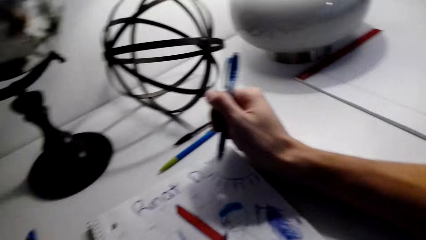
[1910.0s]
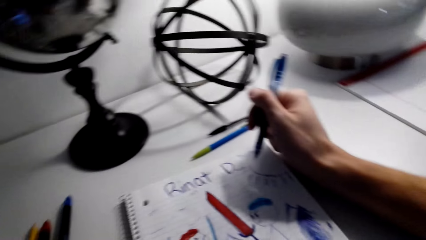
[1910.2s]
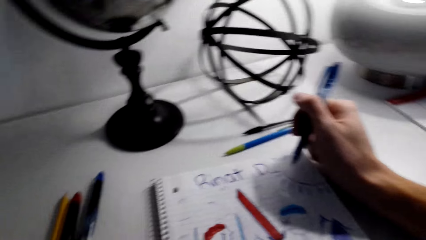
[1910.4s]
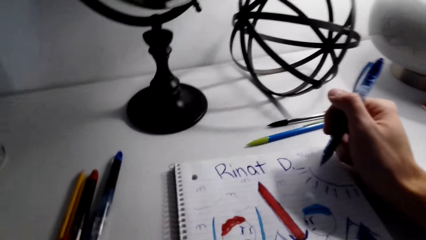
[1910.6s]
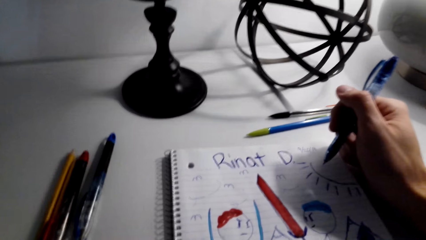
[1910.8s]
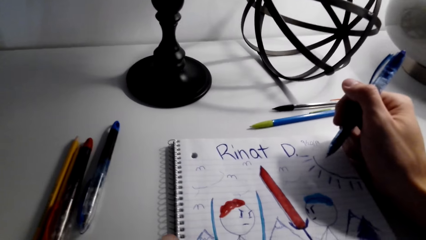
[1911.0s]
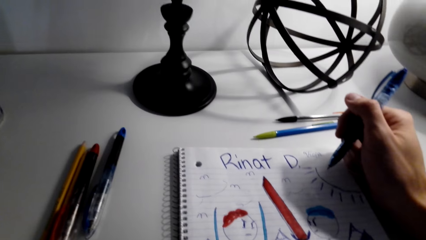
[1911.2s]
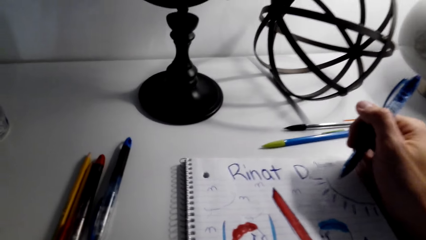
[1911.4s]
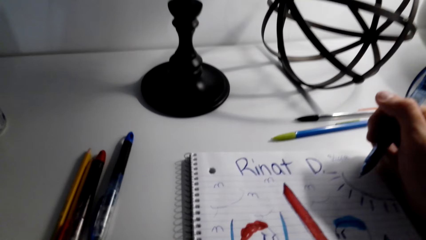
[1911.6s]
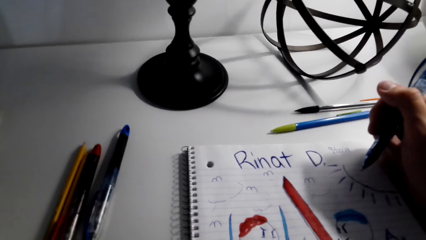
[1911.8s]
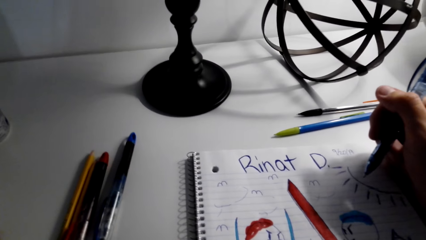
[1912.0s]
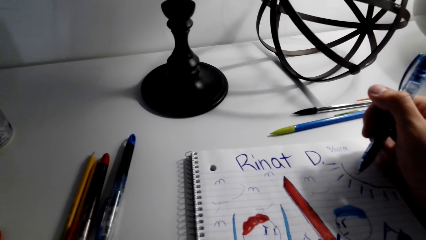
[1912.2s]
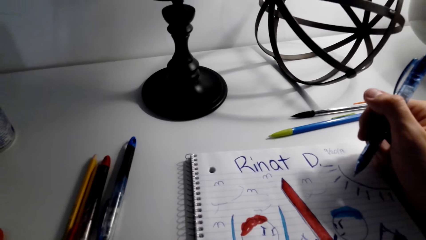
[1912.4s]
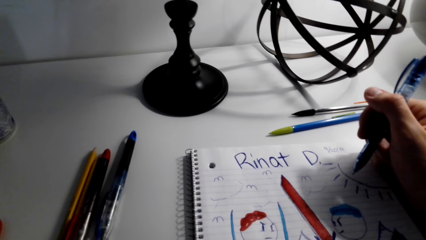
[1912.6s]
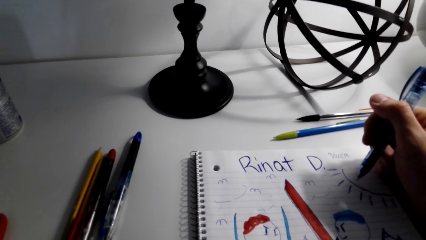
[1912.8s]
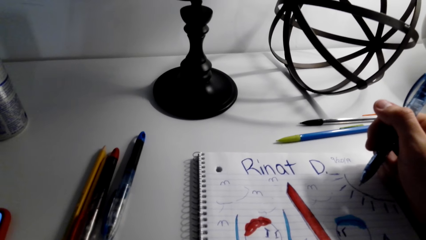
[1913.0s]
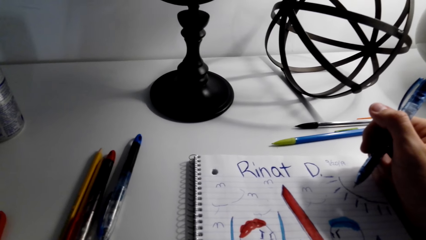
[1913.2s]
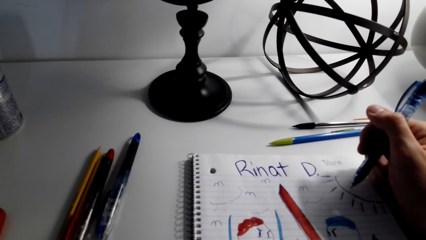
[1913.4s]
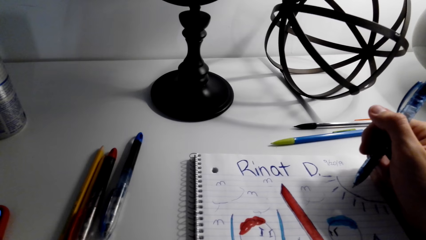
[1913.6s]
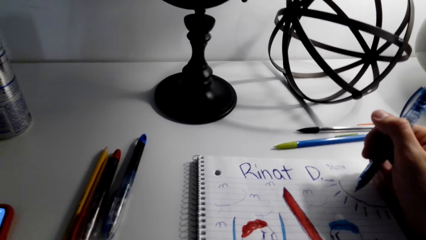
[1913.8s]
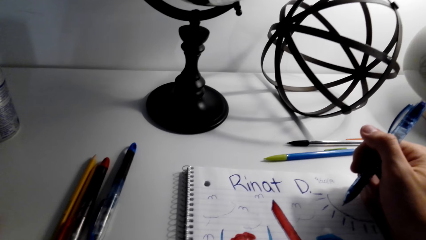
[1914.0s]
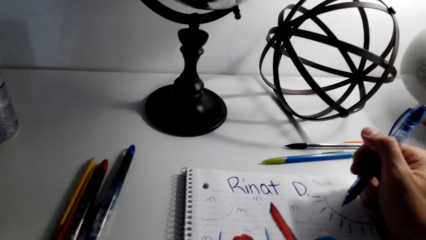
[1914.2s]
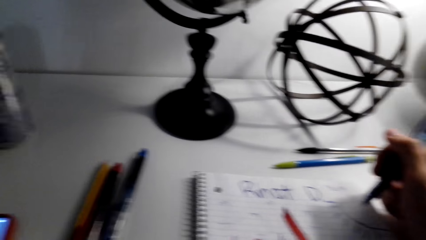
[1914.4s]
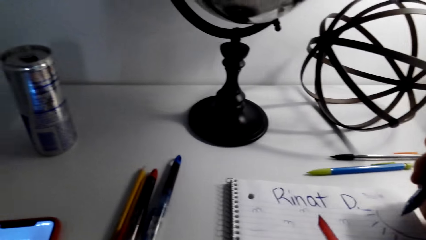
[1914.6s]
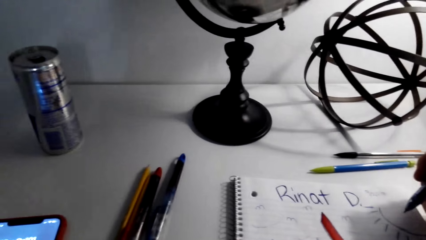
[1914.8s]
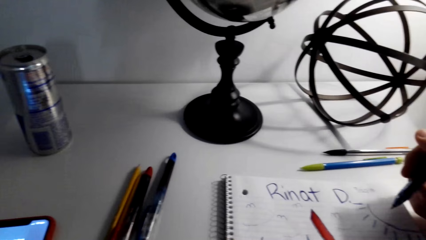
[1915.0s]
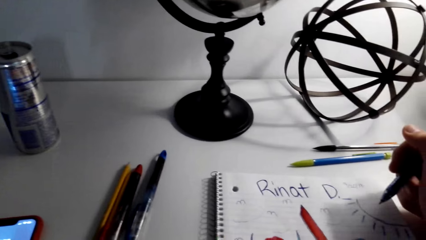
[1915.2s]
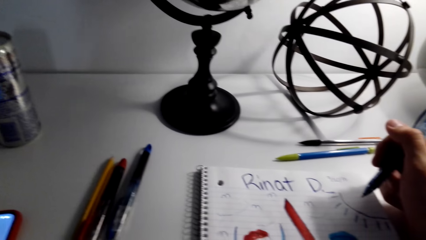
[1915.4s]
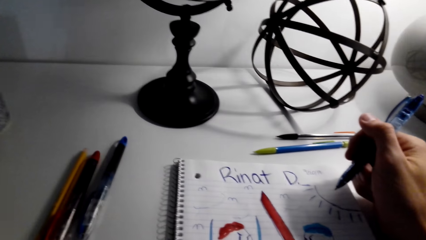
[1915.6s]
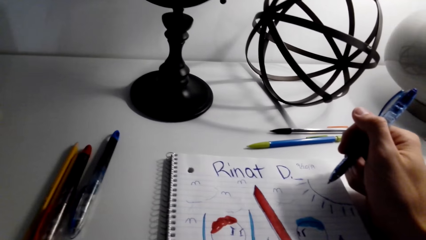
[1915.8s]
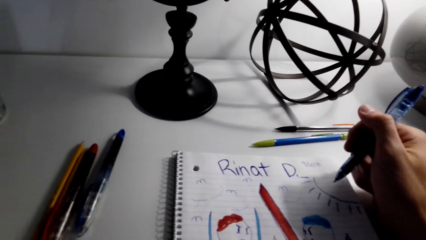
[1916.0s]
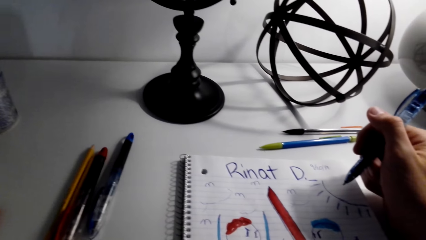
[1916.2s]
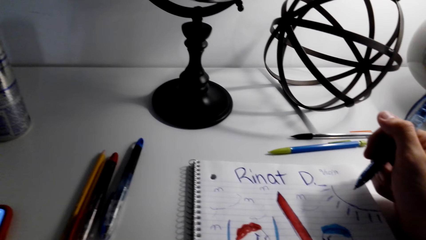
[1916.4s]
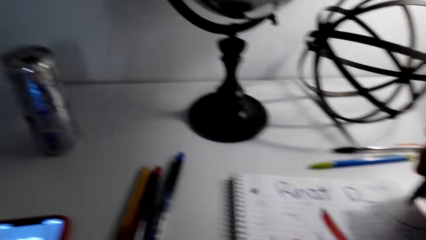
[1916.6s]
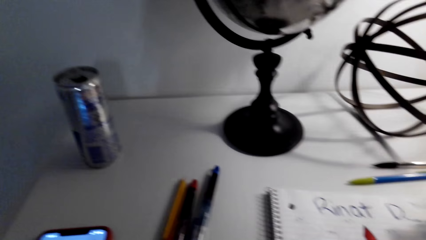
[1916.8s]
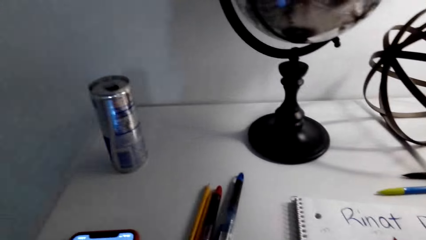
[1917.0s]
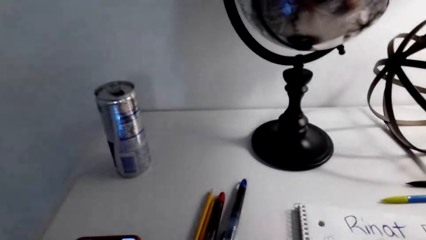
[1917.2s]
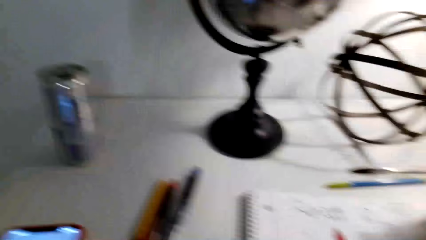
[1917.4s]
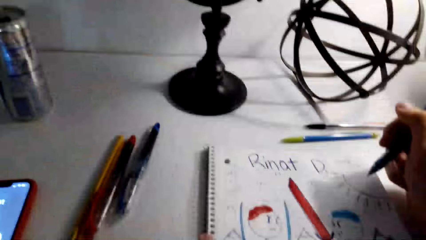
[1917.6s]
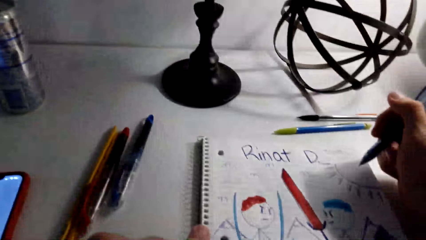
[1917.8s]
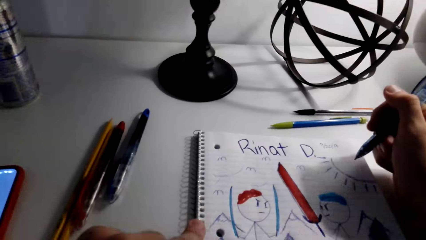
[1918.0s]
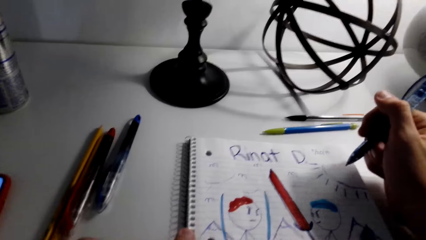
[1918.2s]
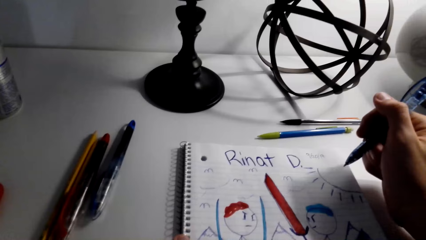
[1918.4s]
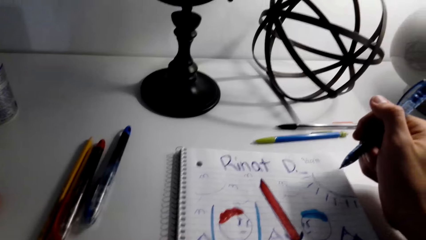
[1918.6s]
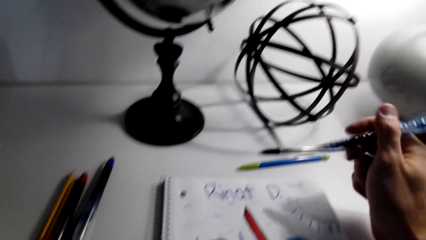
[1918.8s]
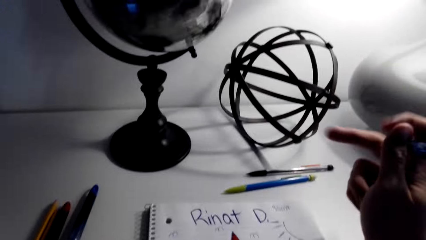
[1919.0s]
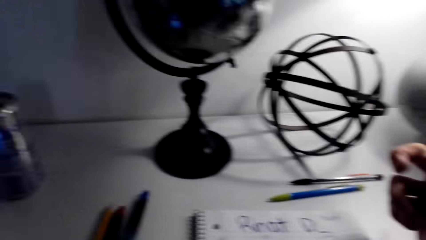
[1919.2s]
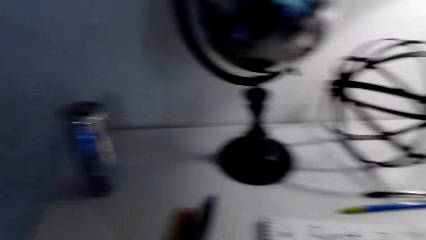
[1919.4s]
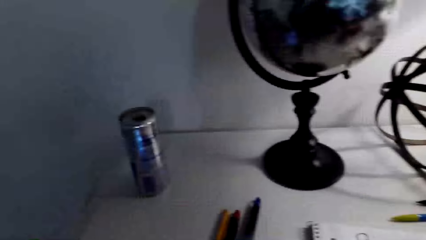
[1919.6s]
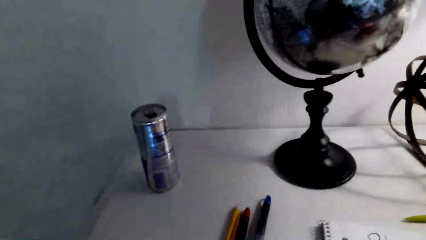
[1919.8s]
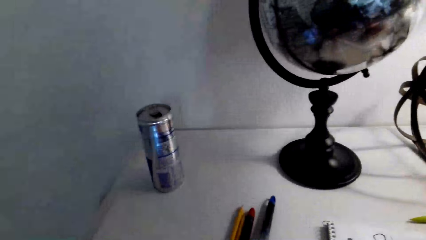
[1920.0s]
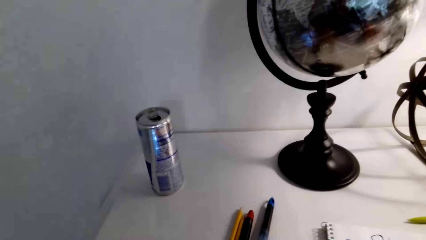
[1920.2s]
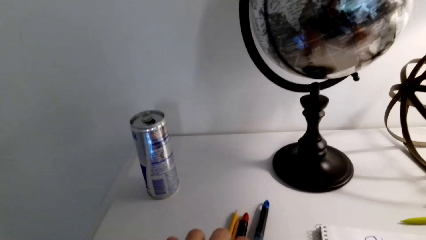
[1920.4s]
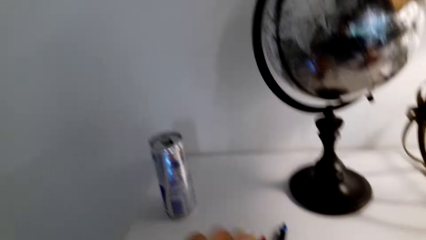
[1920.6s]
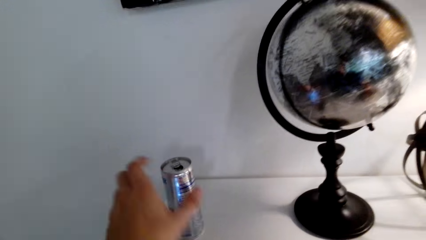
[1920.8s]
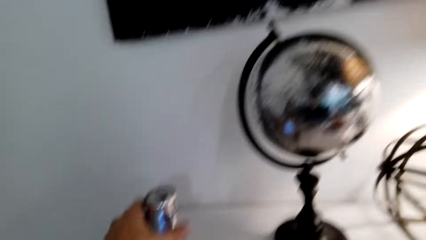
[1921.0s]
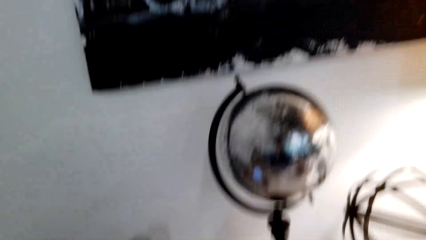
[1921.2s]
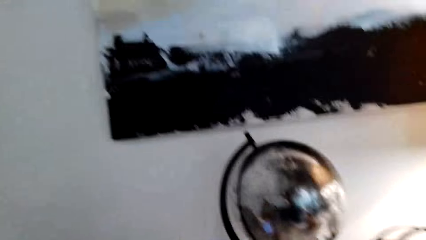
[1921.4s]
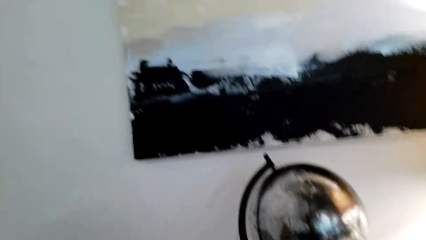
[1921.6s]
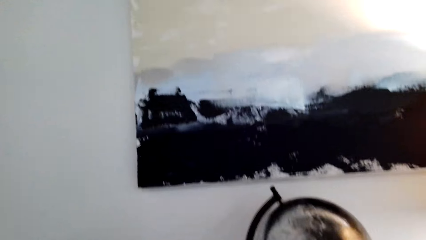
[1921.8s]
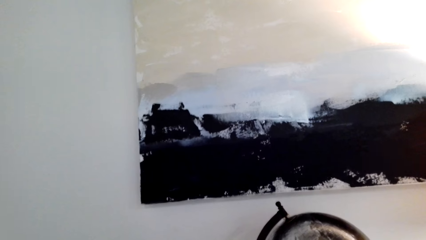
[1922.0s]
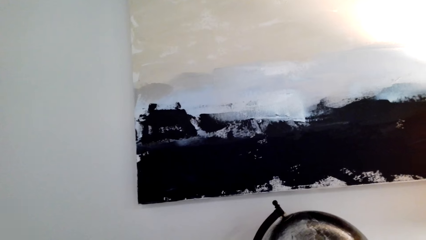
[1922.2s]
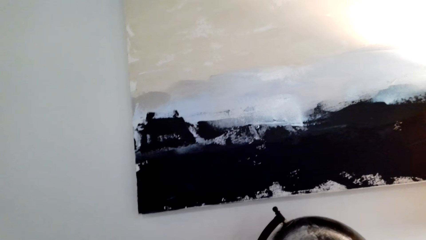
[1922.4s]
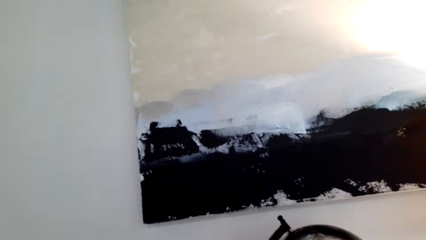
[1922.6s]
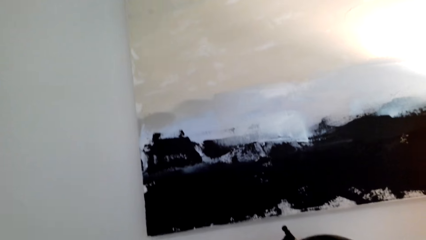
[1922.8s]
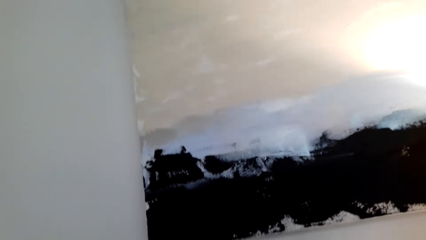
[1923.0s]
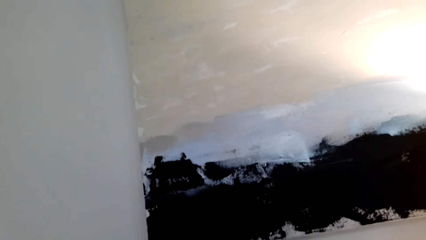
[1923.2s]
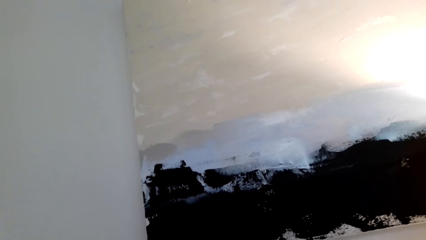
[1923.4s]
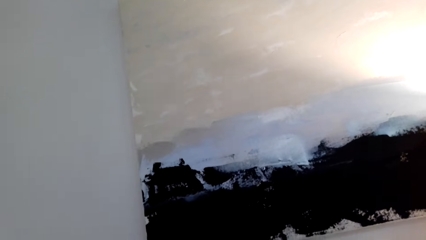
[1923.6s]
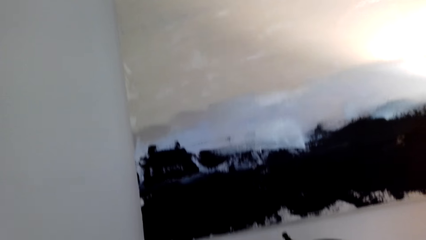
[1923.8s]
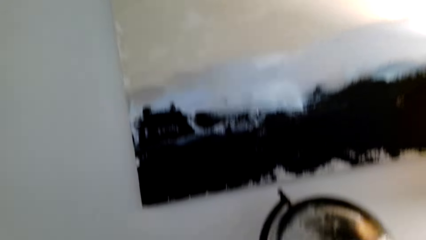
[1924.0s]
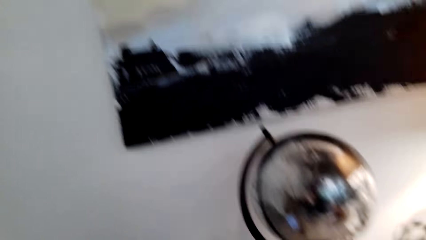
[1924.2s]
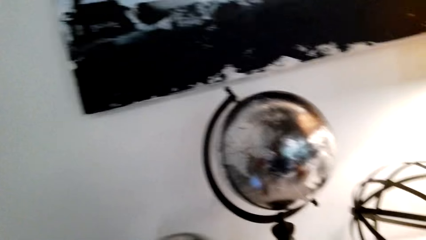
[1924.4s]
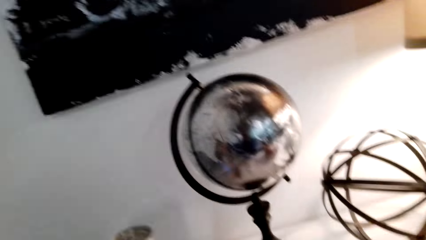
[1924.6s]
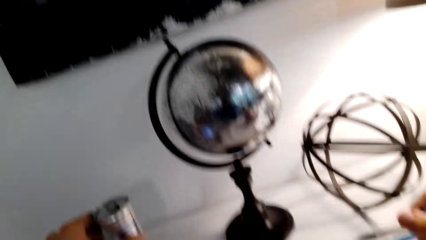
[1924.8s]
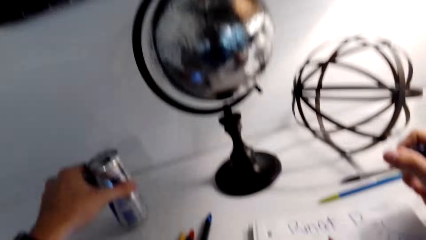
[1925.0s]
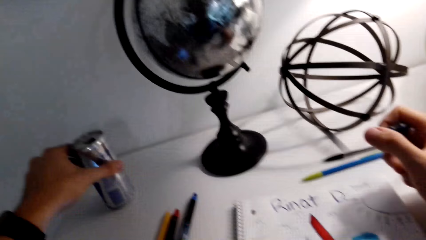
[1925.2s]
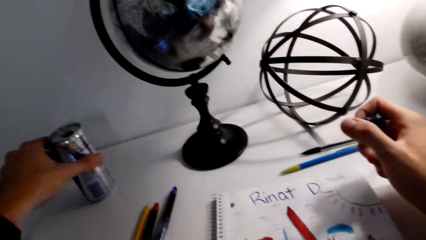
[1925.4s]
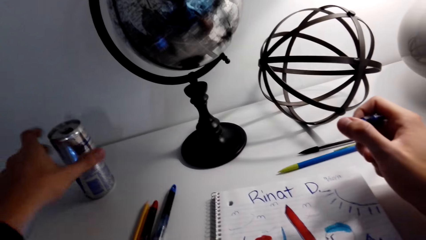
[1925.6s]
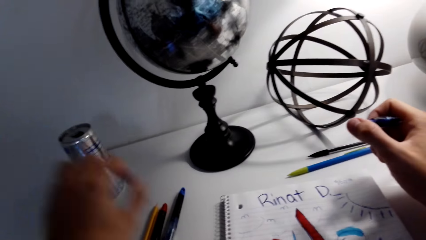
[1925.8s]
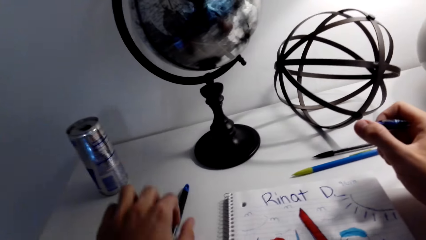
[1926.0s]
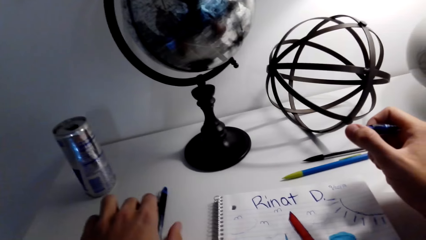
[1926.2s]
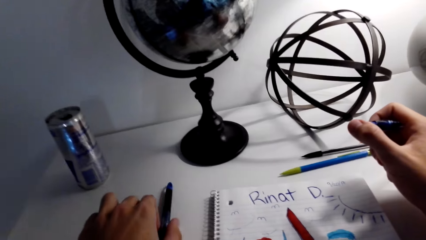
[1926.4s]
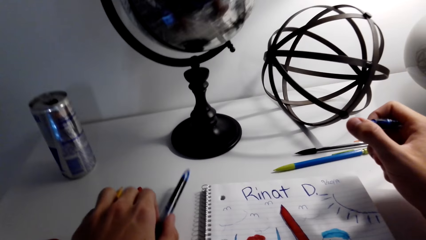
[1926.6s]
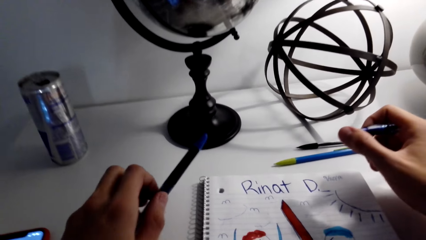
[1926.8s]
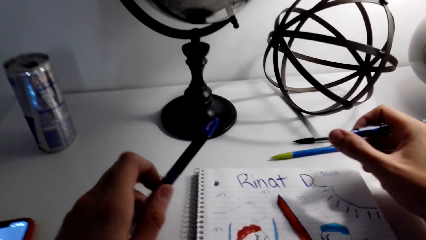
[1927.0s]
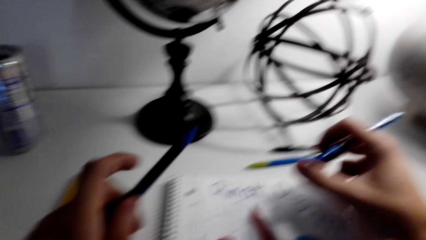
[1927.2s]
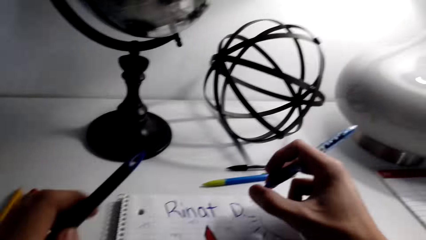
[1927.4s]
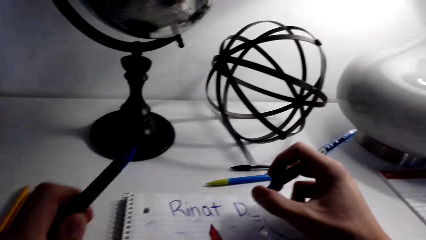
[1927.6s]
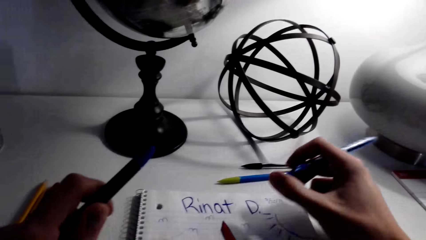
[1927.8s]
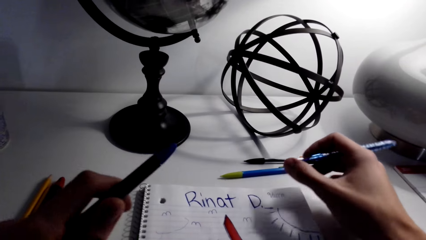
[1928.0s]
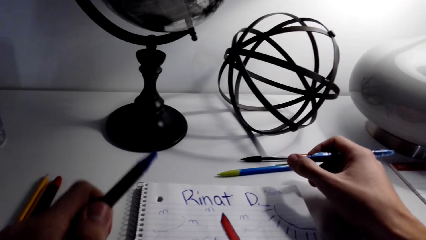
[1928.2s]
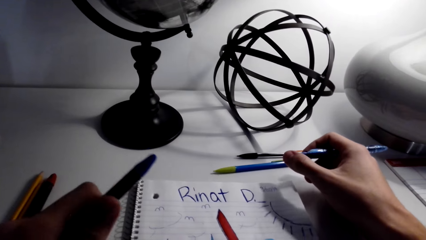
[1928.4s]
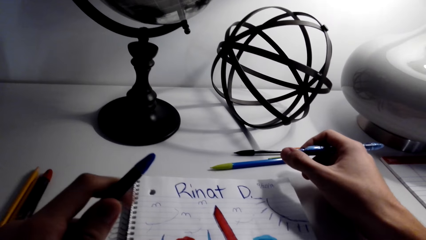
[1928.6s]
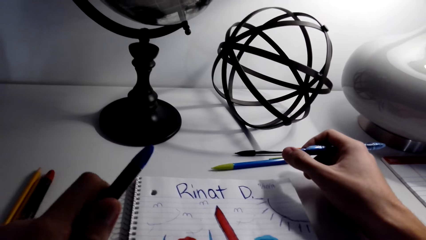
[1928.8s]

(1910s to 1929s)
The camera wearer talks with a person. The camera wearer picks up the bottle. They stare at the painting. They return the bottle on the table. They pick up the pen from the table.
